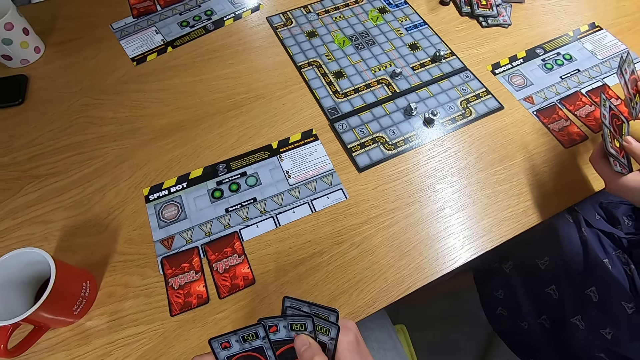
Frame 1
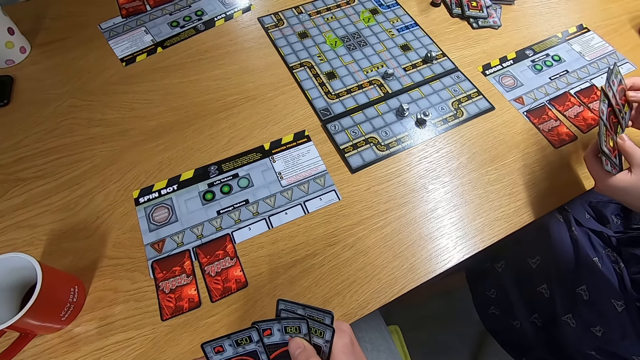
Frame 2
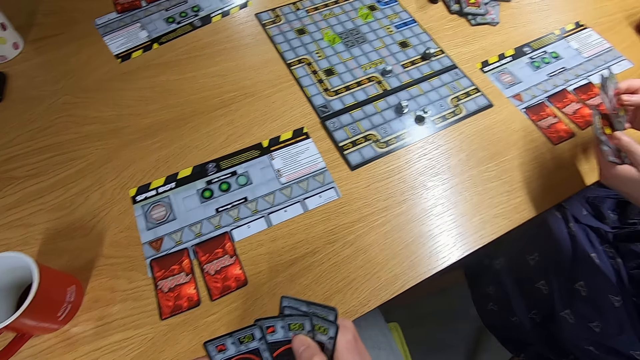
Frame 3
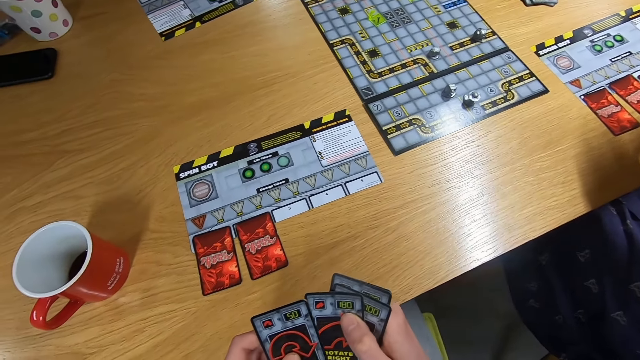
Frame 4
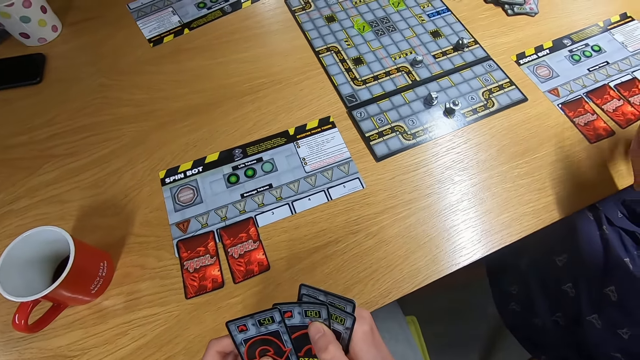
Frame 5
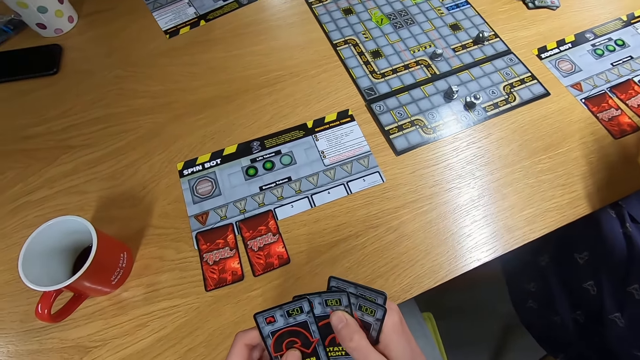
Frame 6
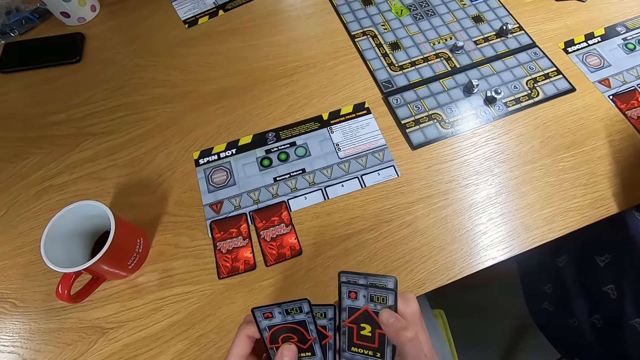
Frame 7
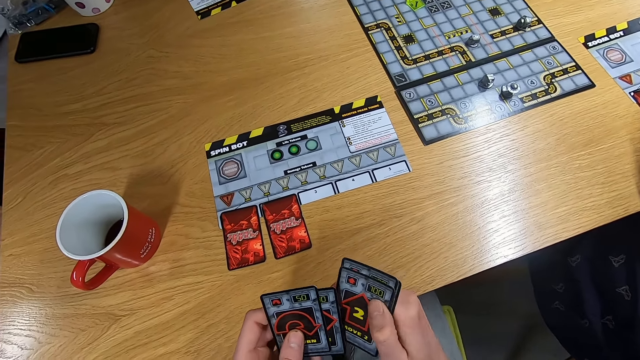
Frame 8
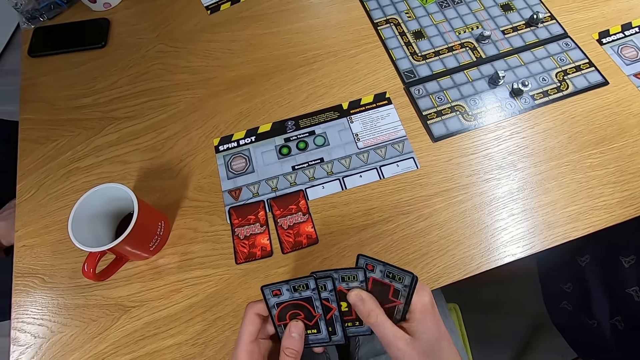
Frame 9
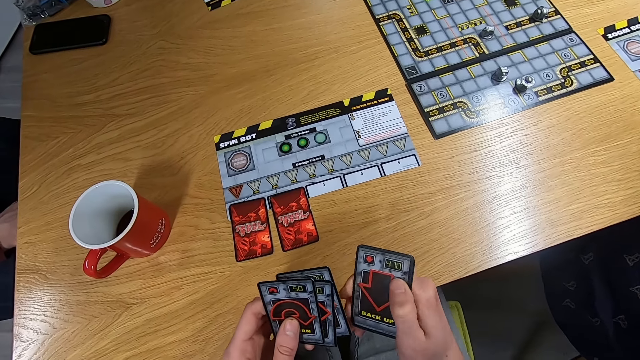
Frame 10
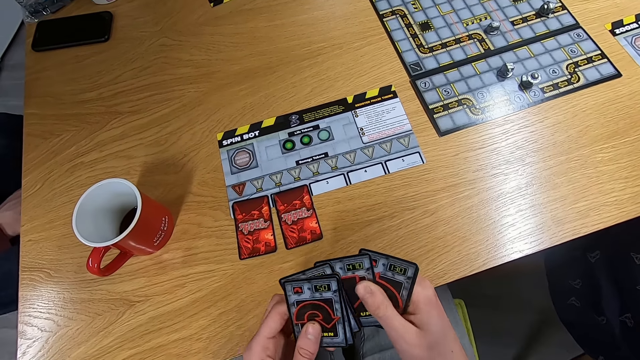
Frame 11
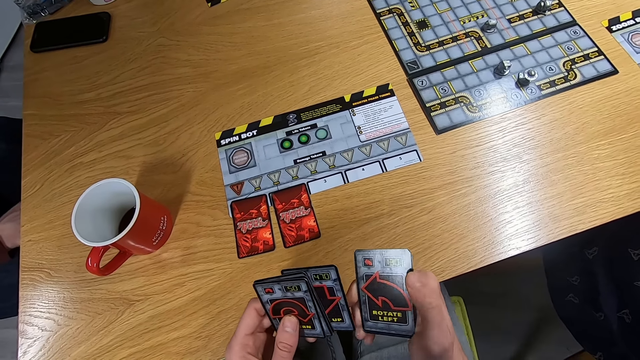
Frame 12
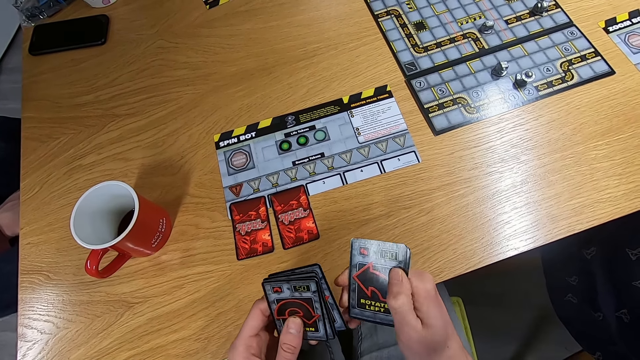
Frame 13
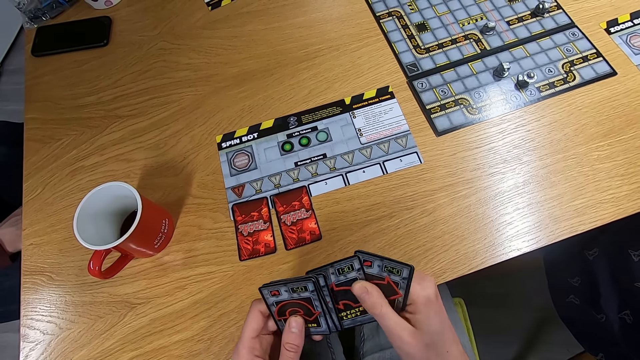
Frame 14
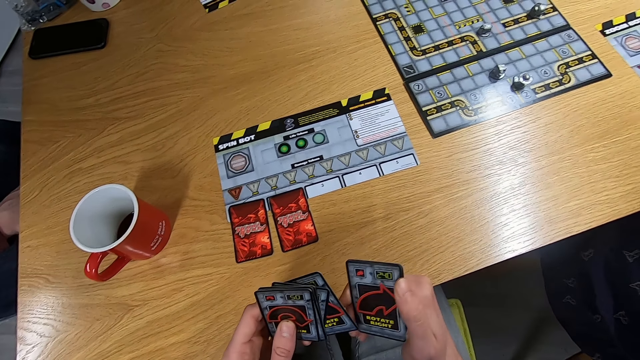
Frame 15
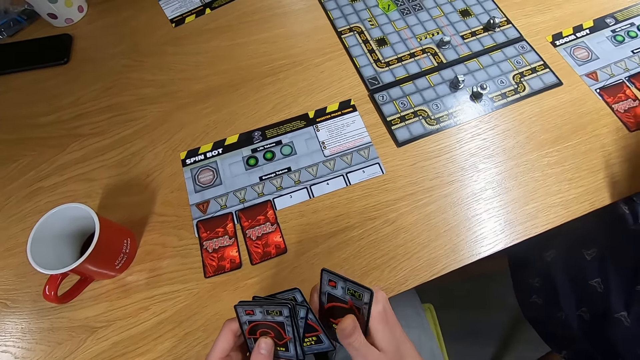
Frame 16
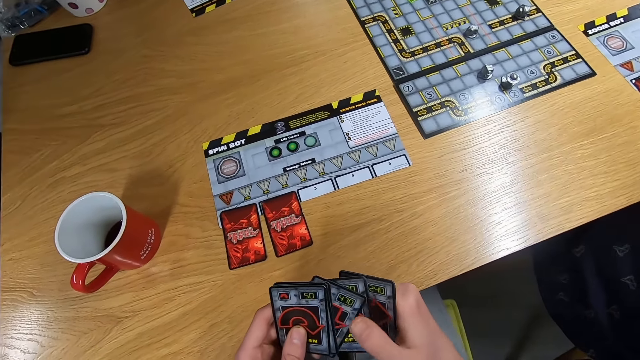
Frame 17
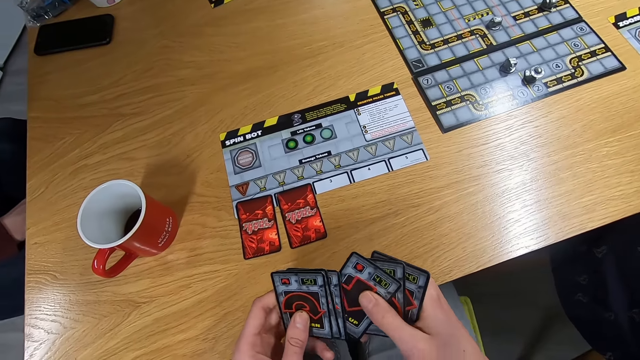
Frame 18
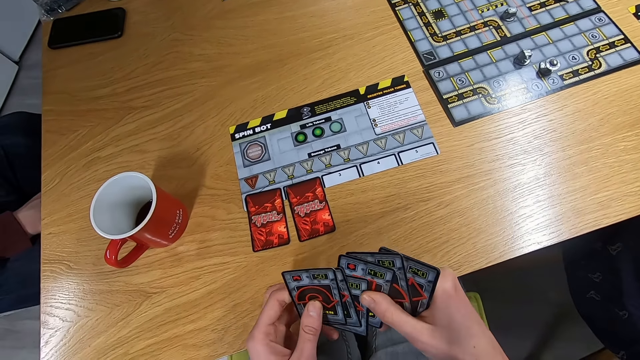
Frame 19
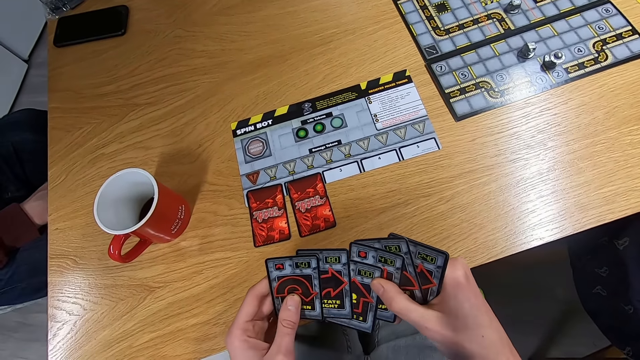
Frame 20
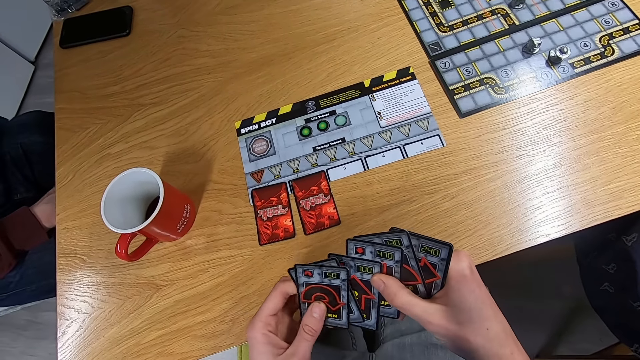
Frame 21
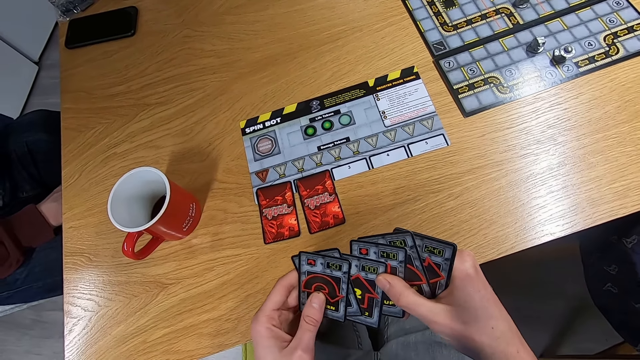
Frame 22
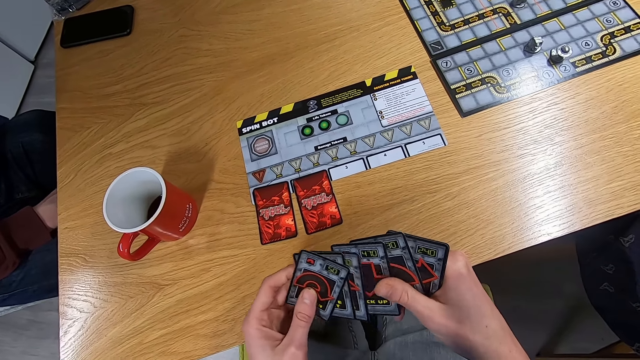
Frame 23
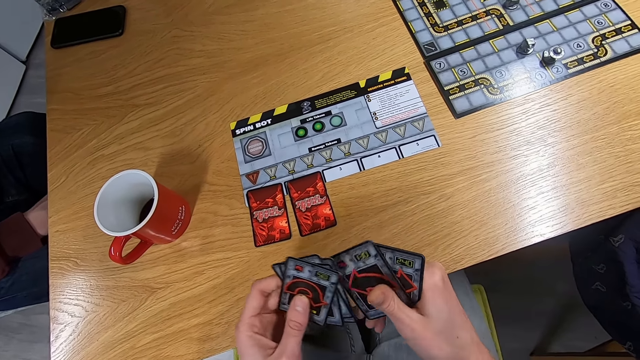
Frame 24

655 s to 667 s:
A lady touches the cards. The camera wearer spreads the cards on the hand.

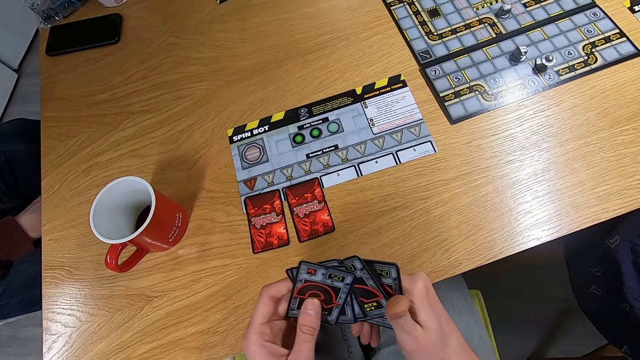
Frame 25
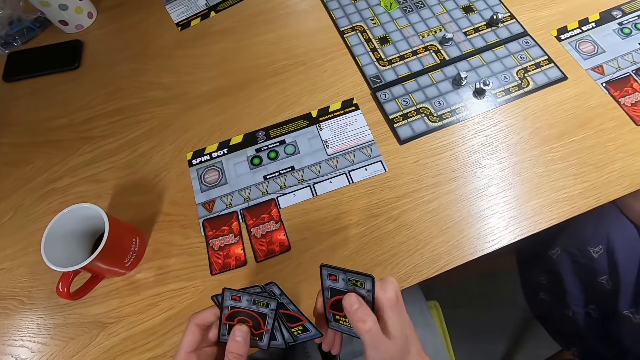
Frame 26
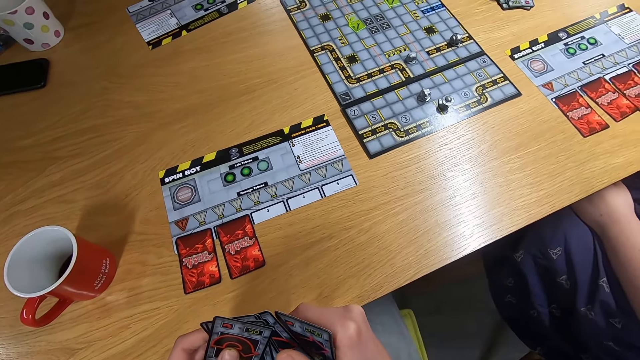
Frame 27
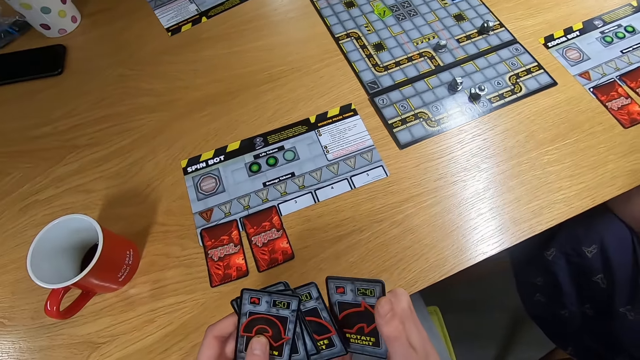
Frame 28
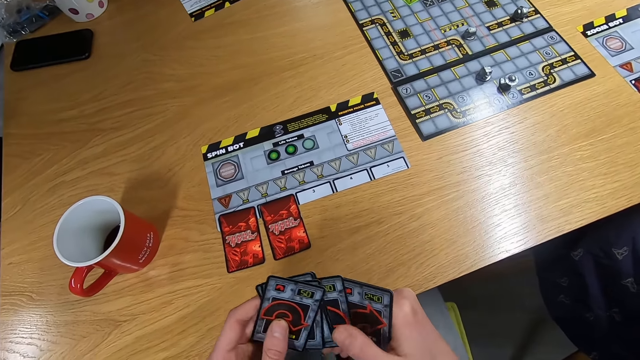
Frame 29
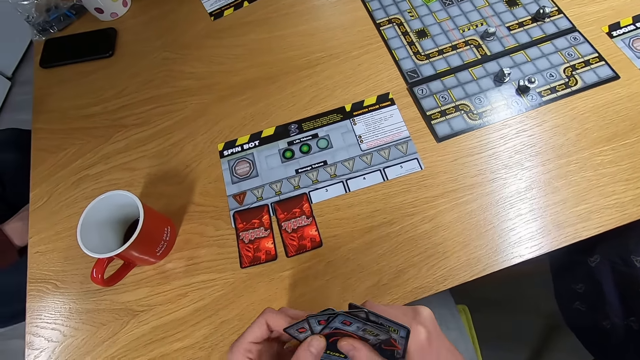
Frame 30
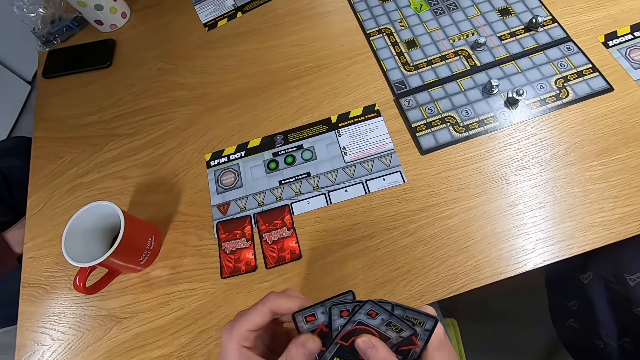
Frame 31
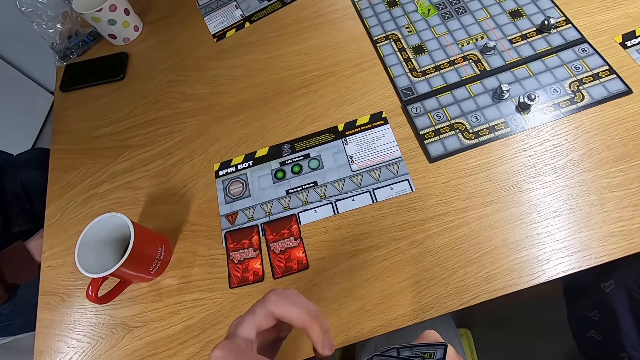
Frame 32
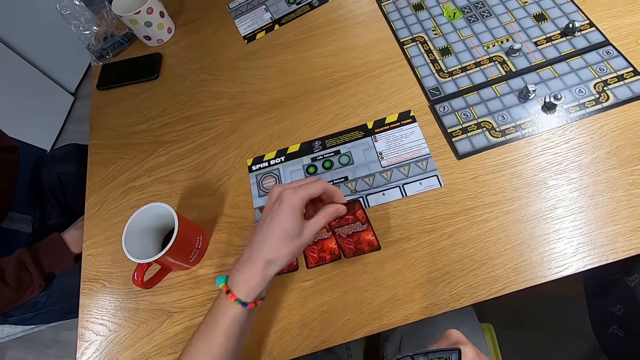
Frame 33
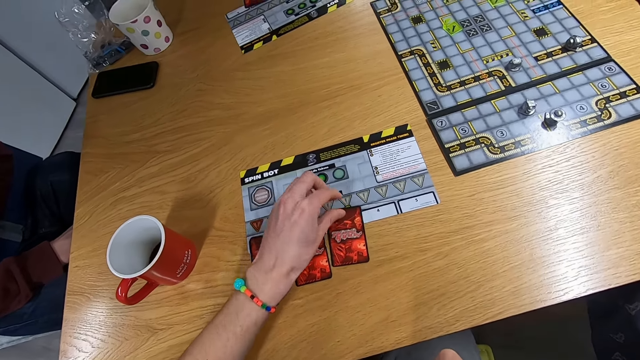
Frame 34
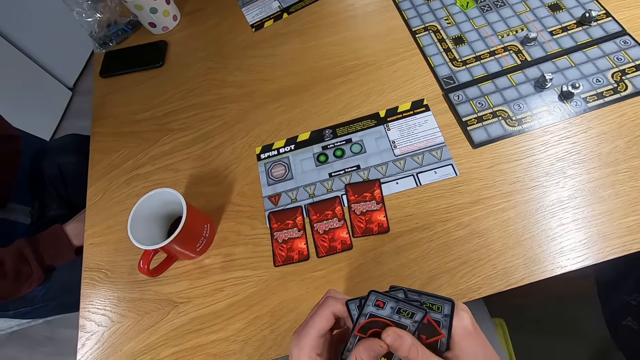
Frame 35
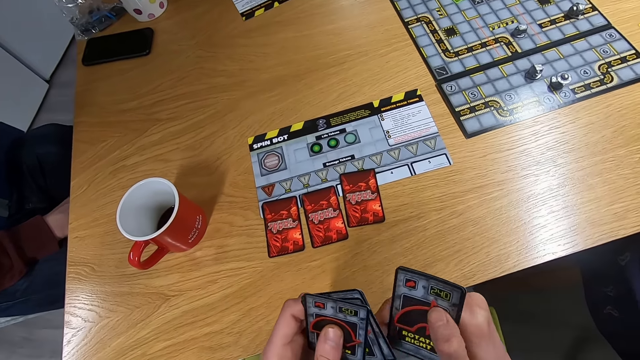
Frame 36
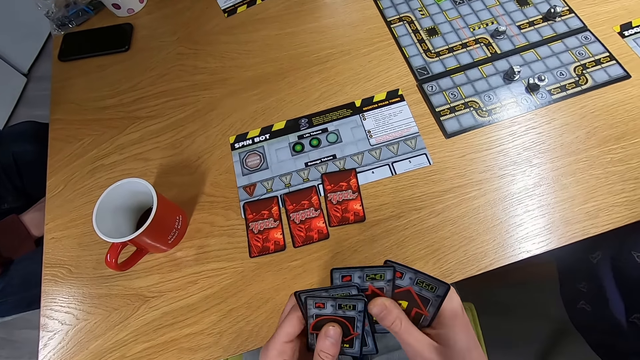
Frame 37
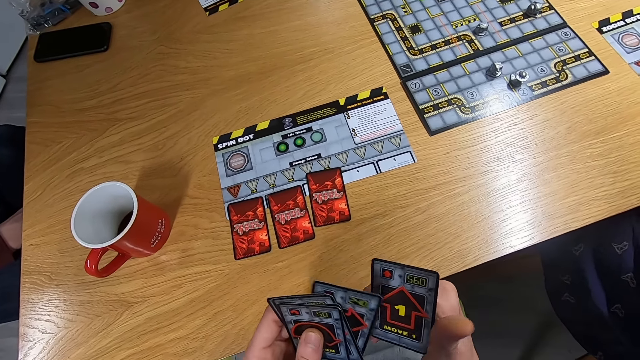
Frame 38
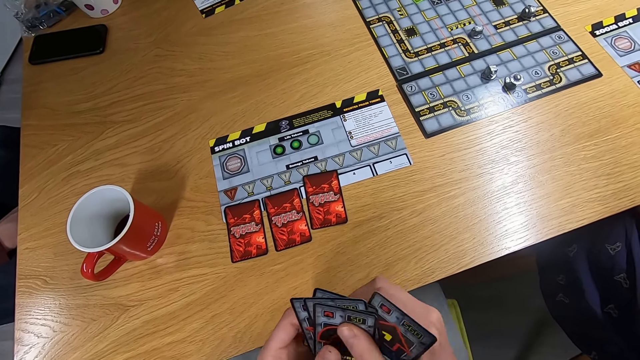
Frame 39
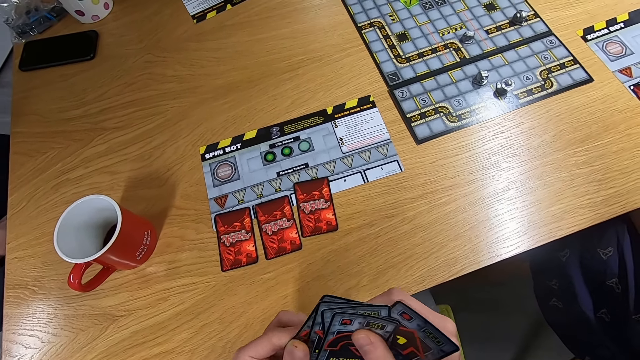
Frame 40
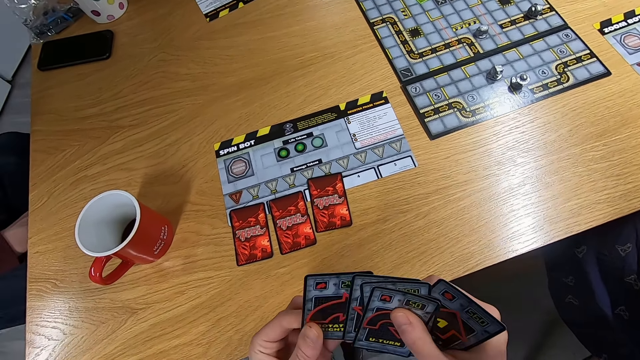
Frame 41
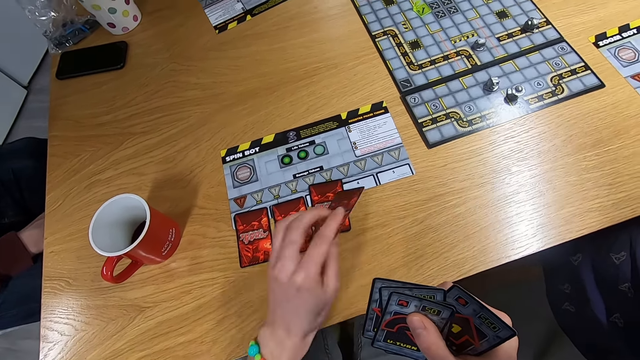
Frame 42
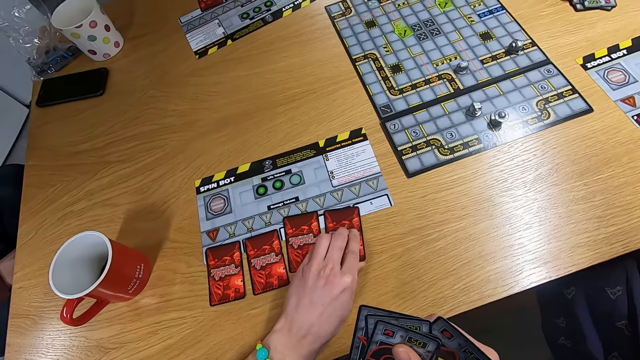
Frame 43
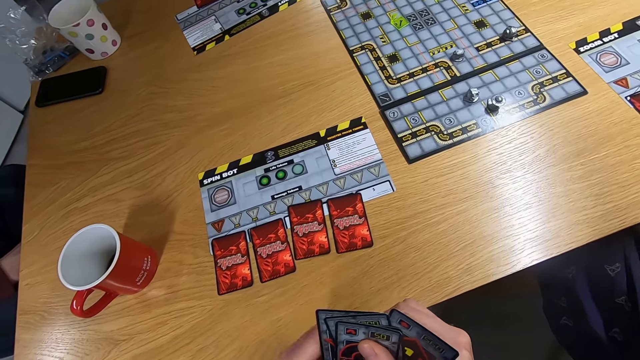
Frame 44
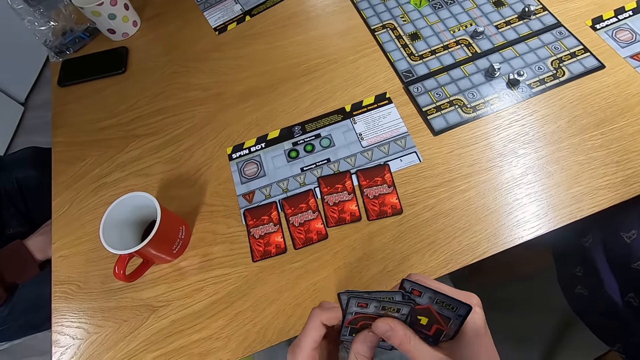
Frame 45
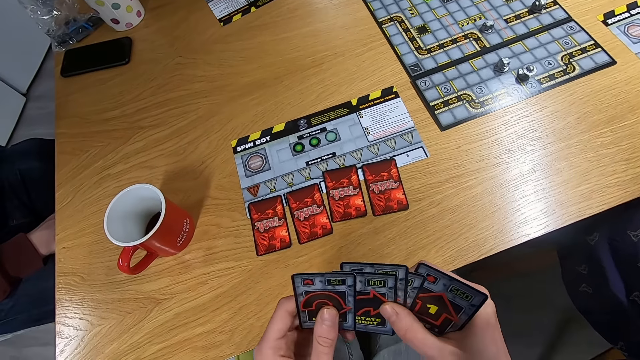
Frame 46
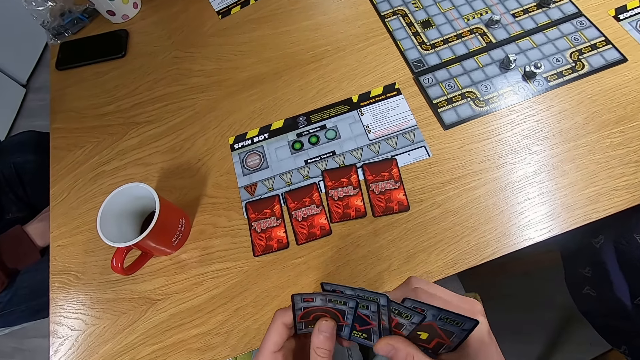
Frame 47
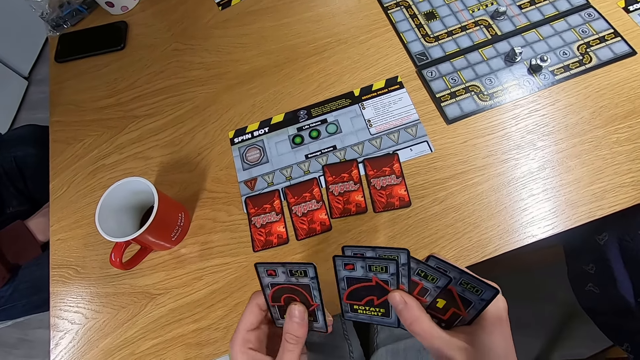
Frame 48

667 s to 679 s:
The camera wearer drops the card on the desk. They spread the cards on the hand. They drop the card on the desk. They spread the cards on the hand.
